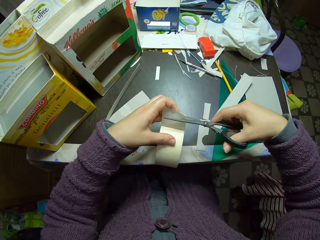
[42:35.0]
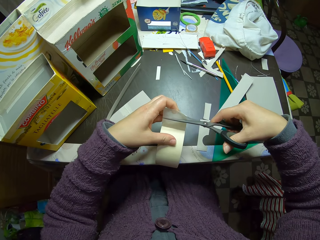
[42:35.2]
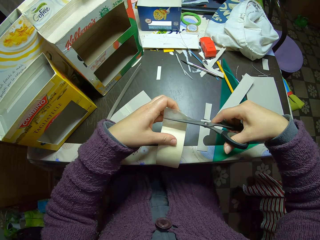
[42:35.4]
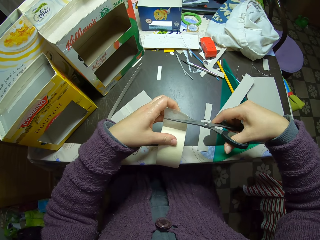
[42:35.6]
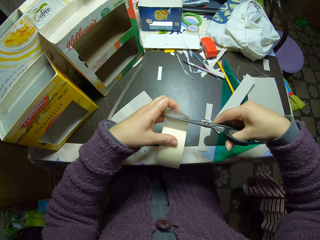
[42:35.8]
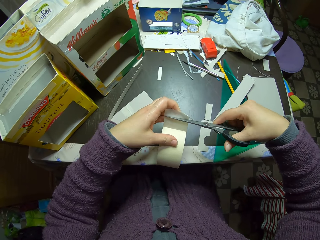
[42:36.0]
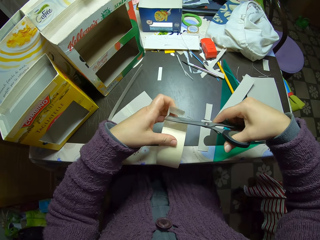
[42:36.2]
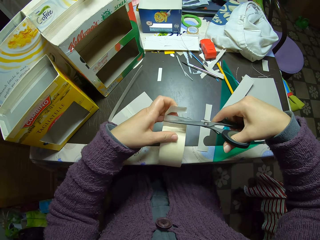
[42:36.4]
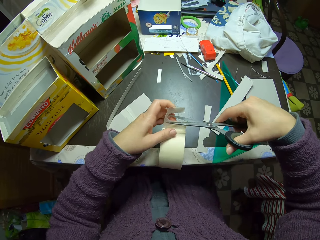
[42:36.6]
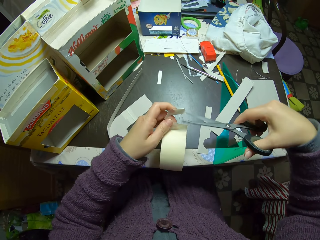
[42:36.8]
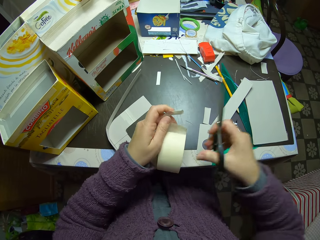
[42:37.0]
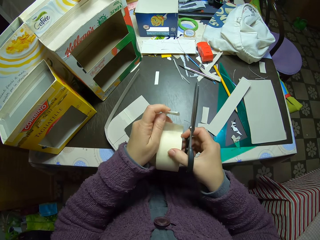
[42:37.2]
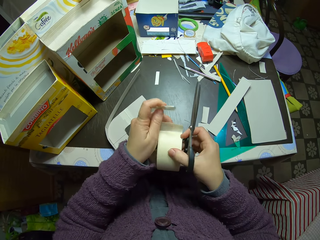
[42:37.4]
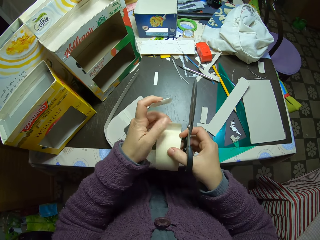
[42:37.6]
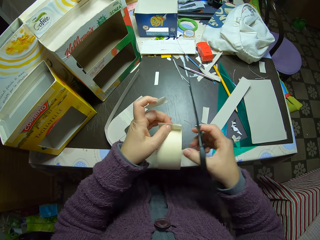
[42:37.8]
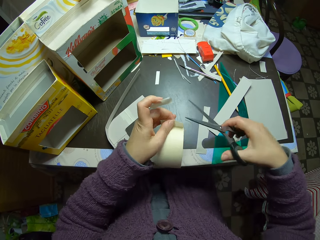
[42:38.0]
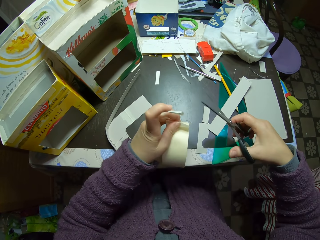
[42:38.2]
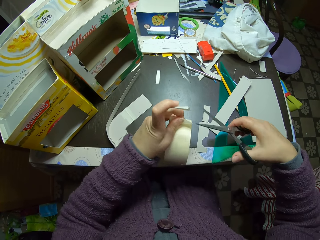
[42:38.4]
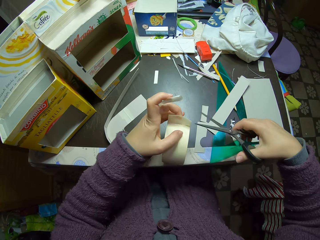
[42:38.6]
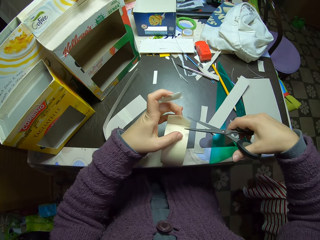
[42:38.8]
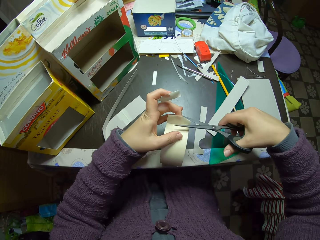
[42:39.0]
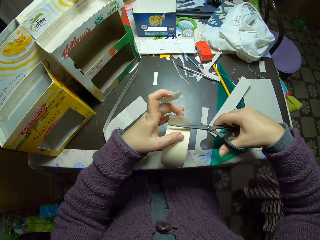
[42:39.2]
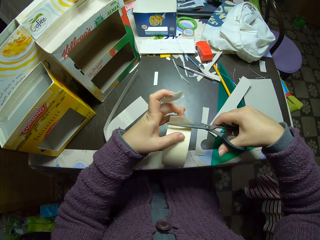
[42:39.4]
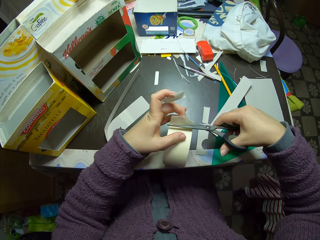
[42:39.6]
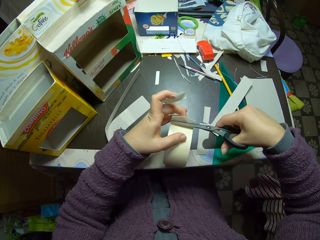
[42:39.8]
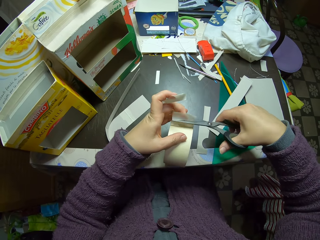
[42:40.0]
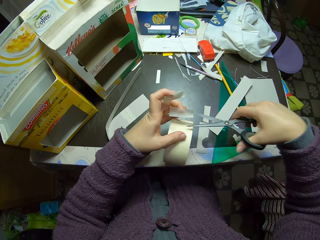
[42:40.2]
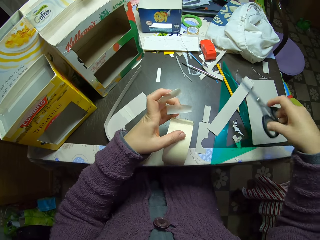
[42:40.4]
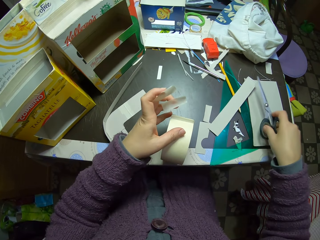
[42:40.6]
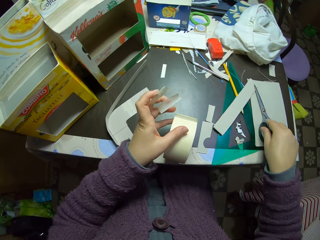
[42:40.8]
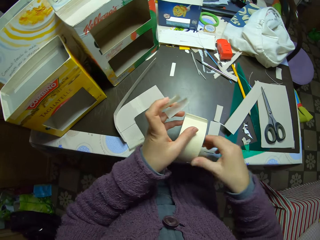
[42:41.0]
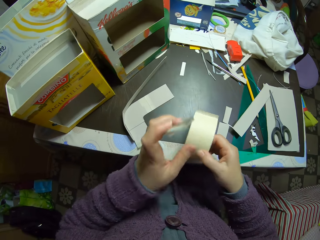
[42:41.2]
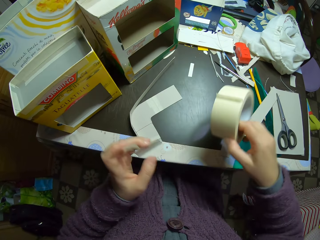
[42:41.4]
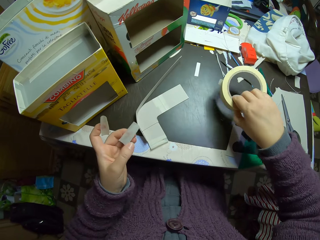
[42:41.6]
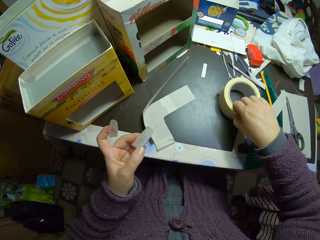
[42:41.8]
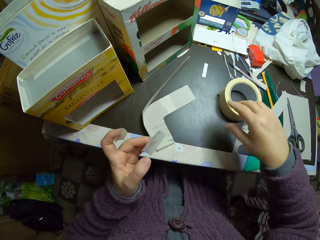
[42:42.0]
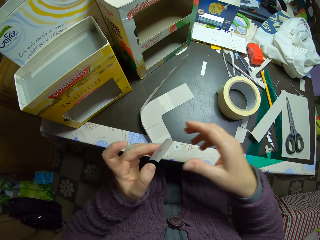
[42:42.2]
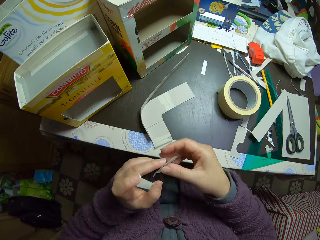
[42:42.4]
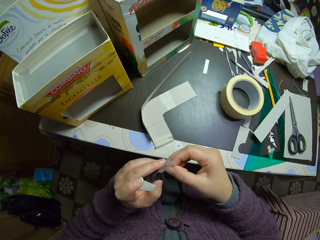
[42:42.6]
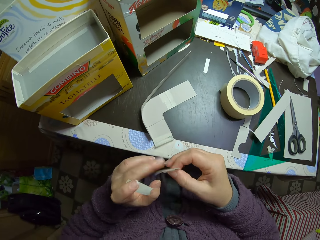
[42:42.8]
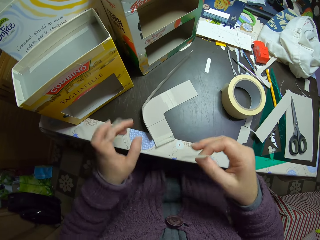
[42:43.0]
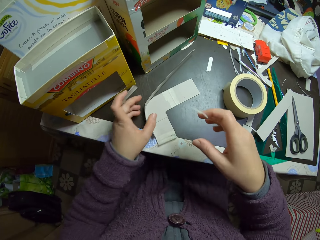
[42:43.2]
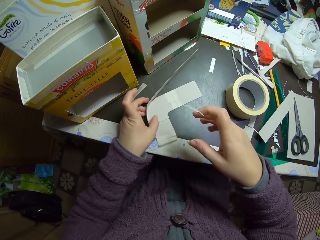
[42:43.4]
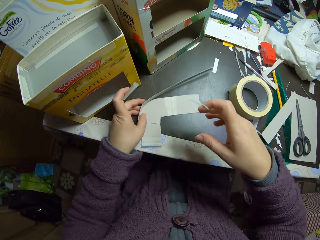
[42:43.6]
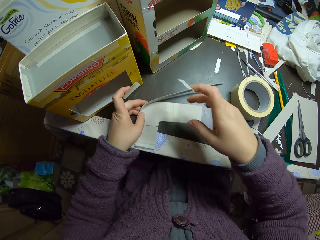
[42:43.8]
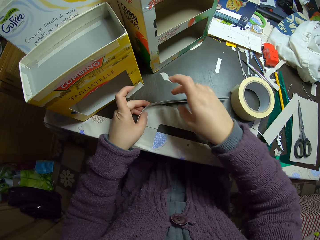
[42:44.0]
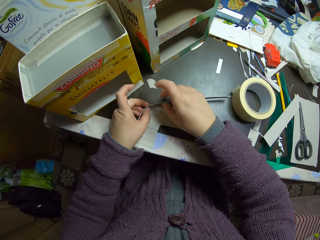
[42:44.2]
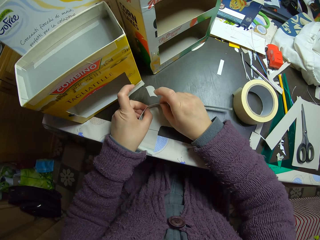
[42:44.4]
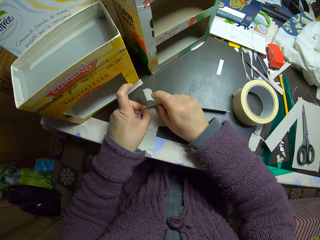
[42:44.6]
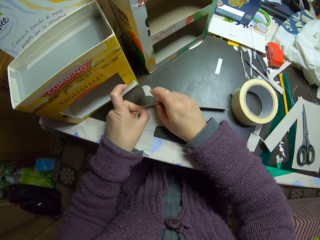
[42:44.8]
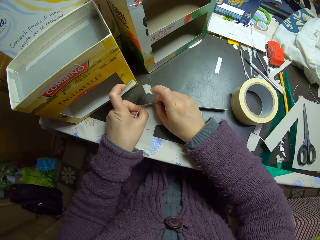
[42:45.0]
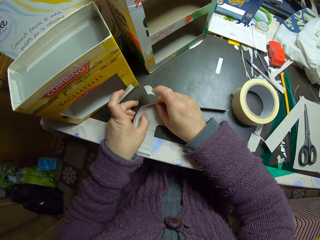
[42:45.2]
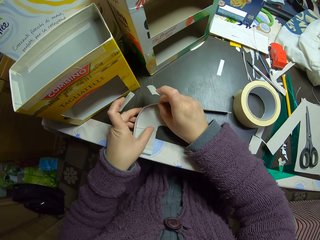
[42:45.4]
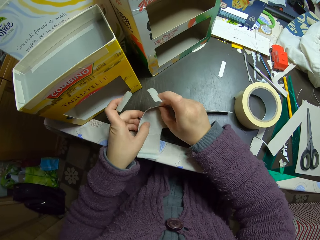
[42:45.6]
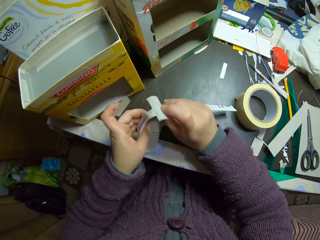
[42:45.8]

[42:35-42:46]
The camera wearer cuts the paper tape with the scissors. They drop the scissors on the table. They drop the paper tape on the table. They move a piece of paper tape to the other hand. They pick the initial paper from the table.

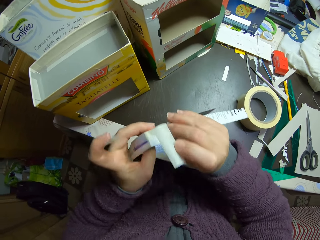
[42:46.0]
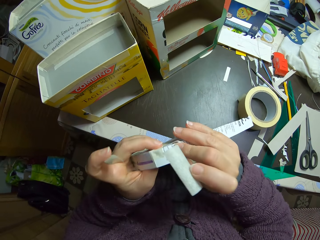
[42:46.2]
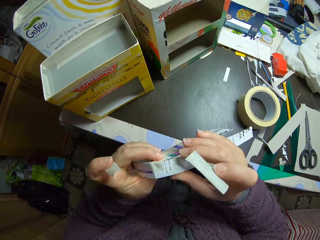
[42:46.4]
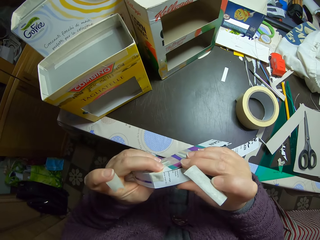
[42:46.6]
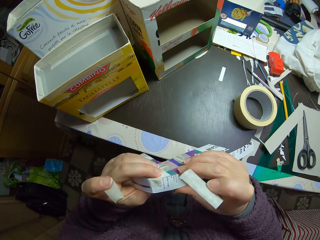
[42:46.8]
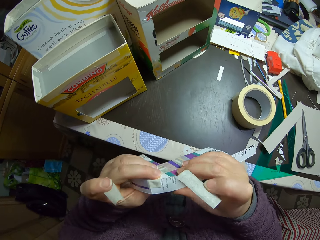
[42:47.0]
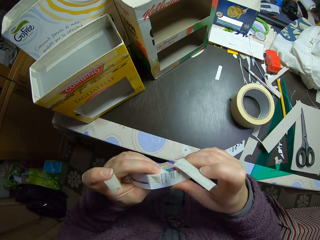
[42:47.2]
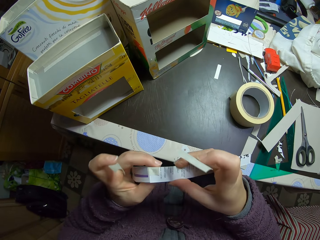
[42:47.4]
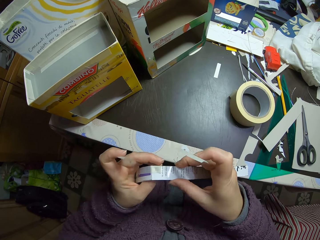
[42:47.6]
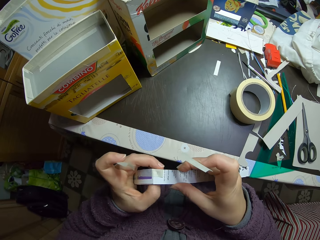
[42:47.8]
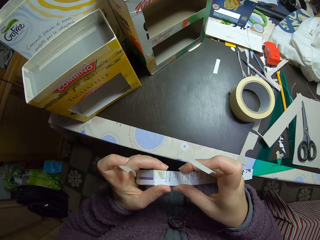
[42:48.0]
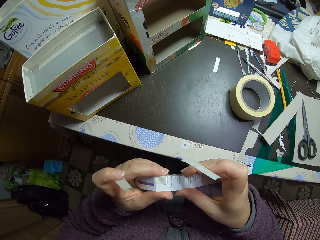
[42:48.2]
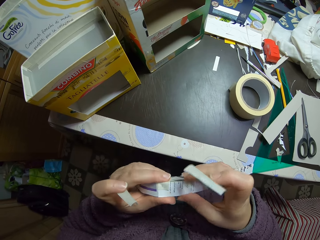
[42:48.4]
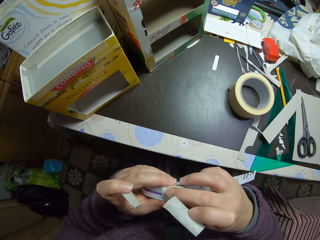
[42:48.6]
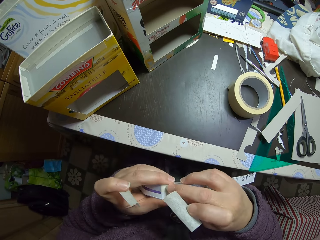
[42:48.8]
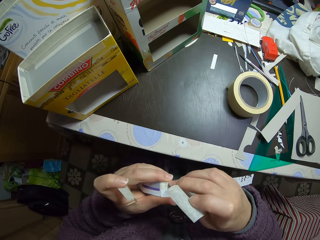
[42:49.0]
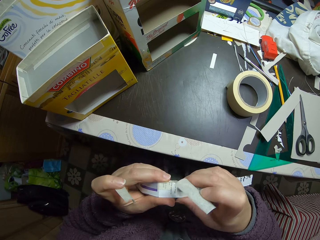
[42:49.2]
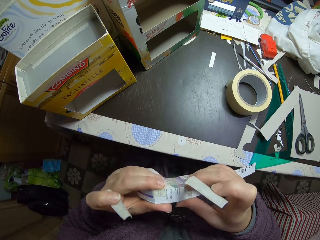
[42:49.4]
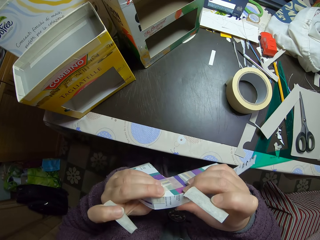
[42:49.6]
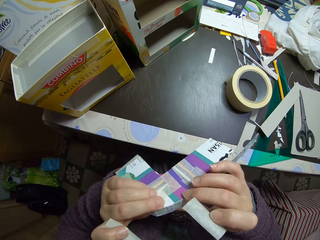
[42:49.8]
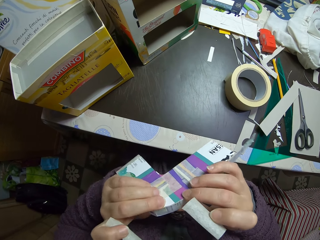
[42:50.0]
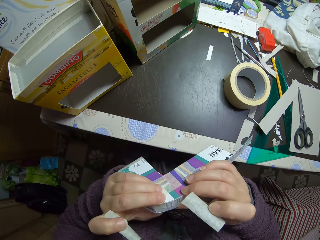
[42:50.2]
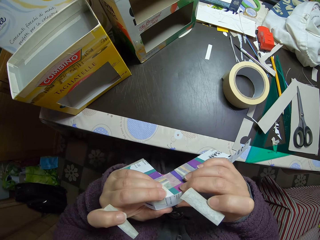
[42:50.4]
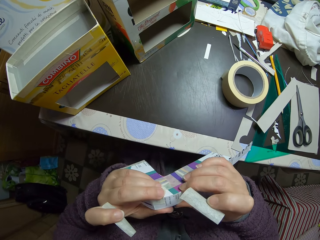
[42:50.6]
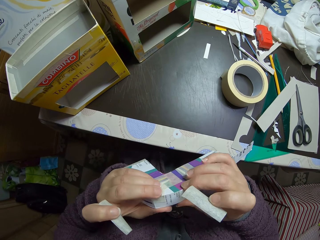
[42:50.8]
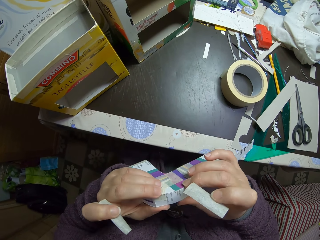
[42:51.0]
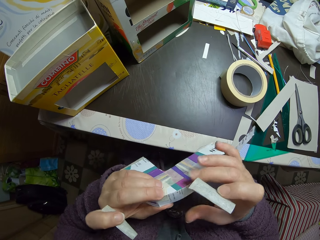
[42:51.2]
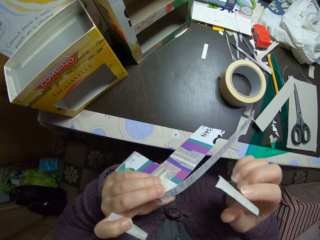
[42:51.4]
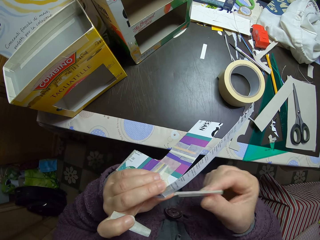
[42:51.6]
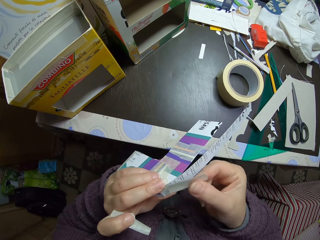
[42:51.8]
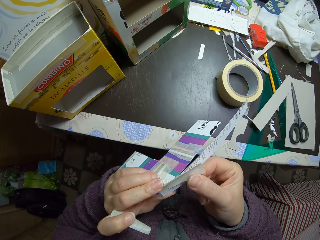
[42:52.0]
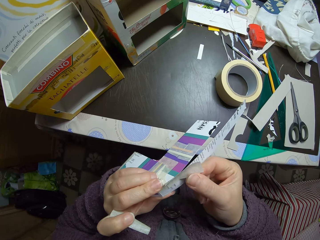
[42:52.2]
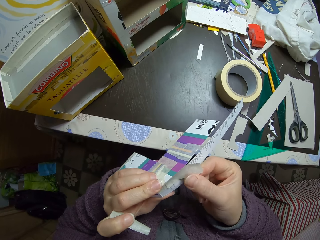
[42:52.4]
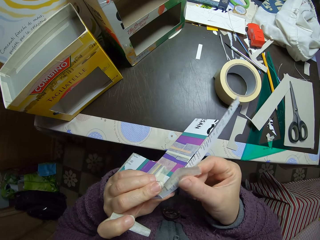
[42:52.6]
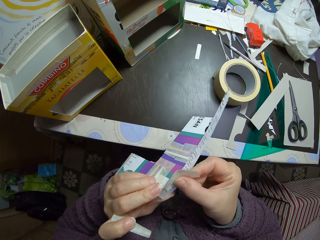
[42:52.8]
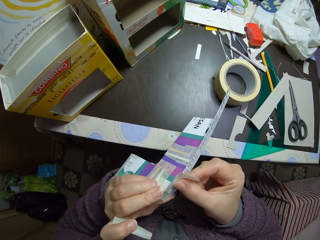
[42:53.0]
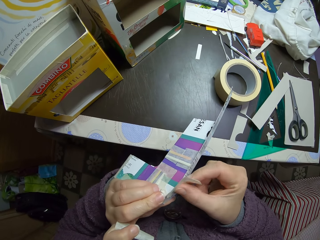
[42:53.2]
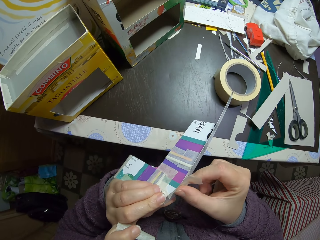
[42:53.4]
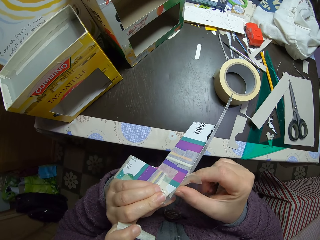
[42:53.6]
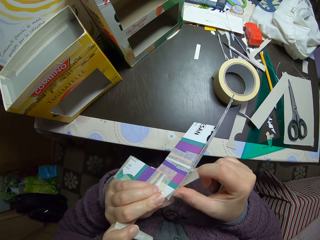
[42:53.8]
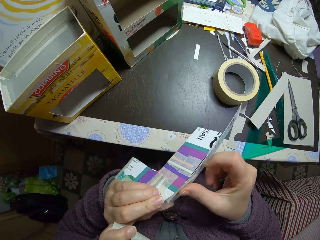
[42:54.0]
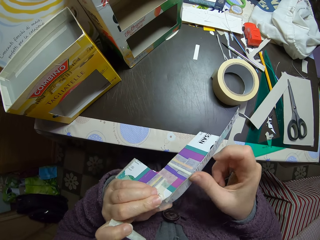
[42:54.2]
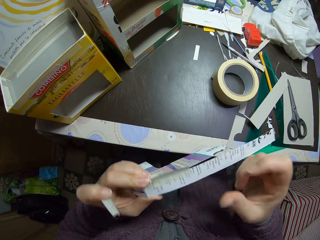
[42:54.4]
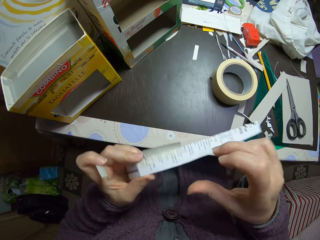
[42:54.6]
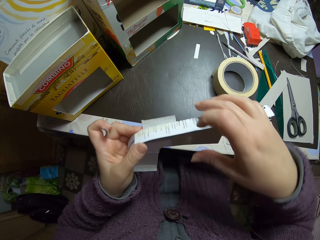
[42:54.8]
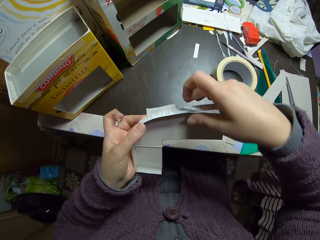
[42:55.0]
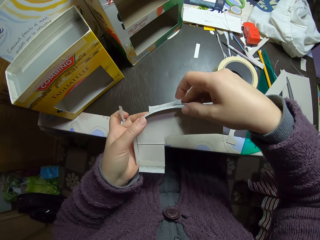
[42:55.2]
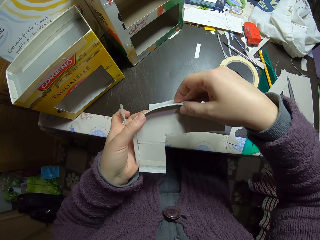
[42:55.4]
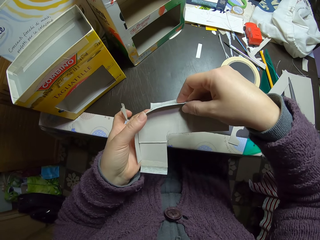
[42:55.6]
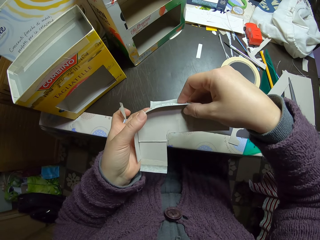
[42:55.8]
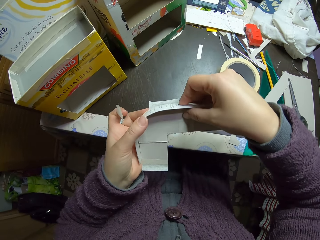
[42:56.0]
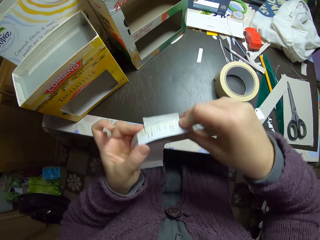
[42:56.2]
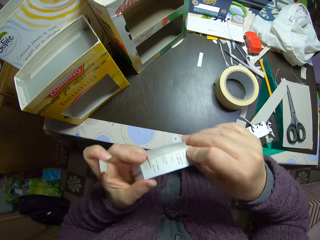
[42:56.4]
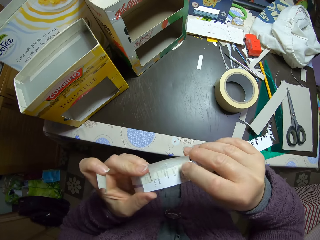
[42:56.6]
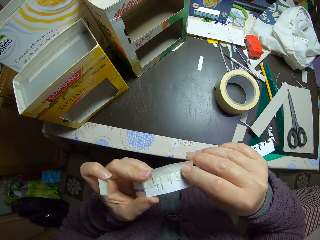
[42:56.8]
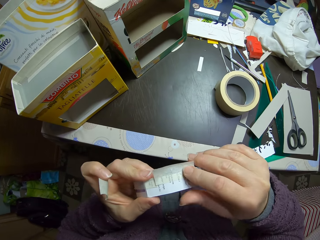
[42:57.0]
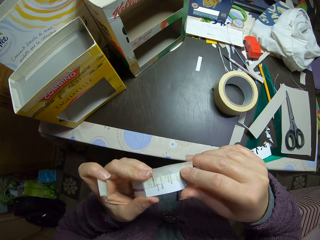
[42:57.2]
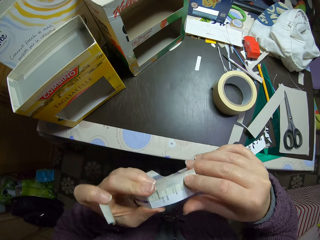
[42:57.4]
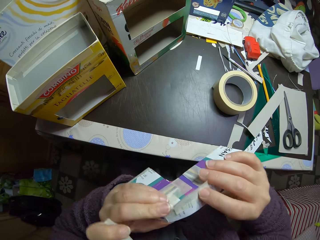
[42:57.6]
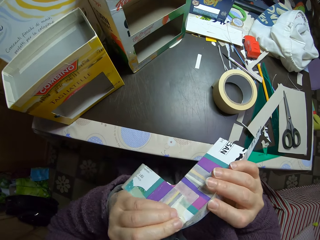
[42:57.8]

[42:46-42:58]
The camera wearer examines the paper or paperboard craft. They attach the paper tape to the paper. They check the paperboard craft.
